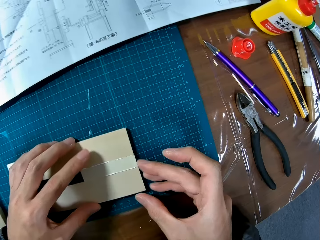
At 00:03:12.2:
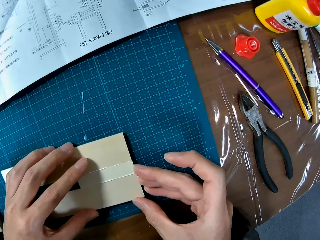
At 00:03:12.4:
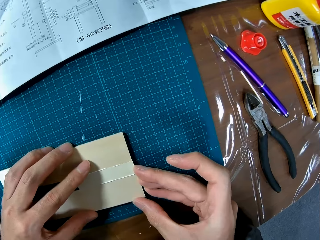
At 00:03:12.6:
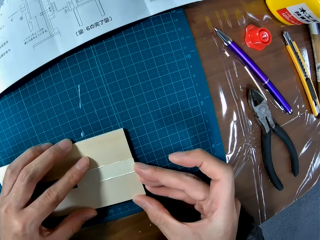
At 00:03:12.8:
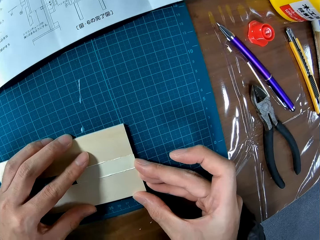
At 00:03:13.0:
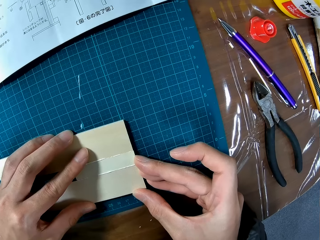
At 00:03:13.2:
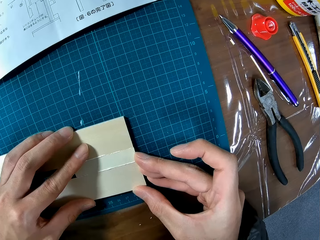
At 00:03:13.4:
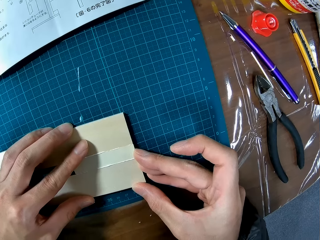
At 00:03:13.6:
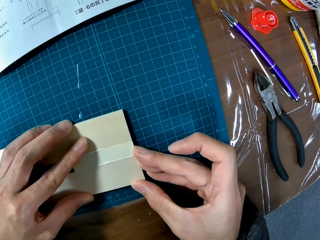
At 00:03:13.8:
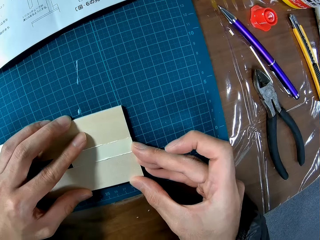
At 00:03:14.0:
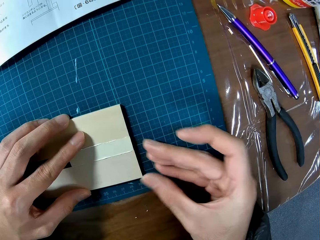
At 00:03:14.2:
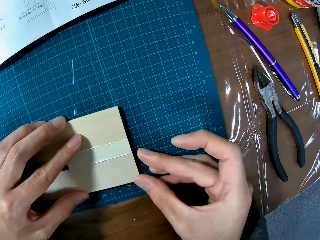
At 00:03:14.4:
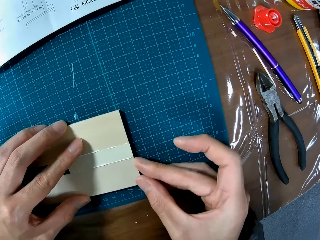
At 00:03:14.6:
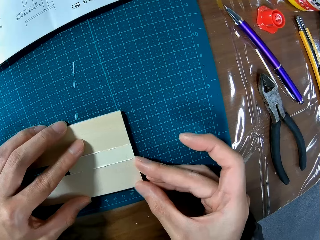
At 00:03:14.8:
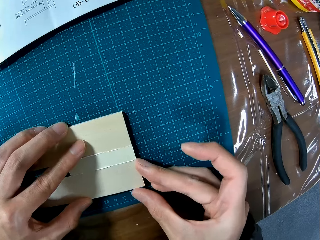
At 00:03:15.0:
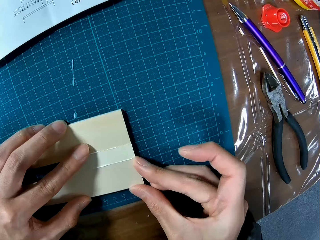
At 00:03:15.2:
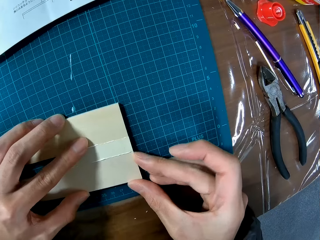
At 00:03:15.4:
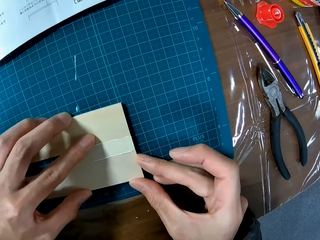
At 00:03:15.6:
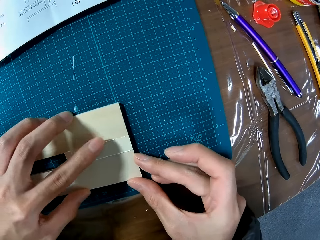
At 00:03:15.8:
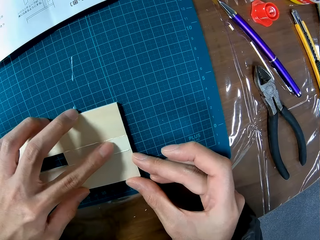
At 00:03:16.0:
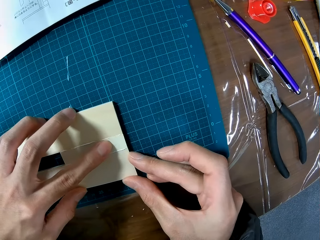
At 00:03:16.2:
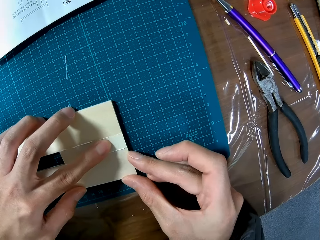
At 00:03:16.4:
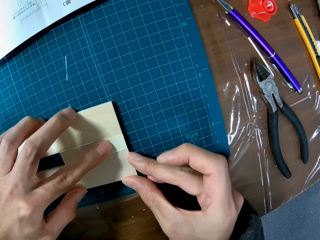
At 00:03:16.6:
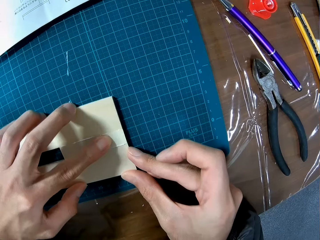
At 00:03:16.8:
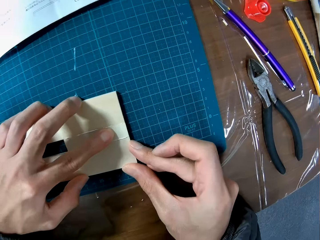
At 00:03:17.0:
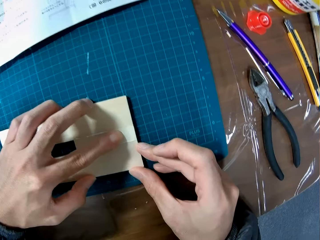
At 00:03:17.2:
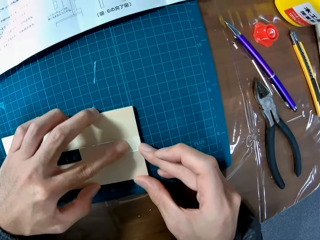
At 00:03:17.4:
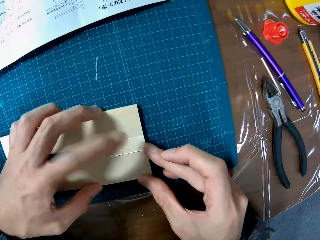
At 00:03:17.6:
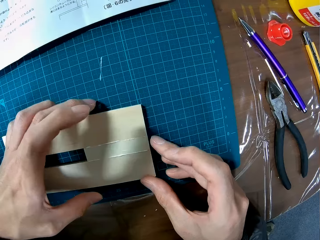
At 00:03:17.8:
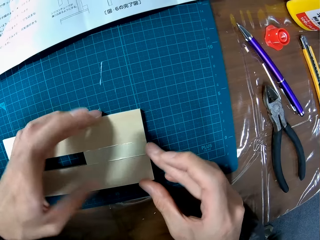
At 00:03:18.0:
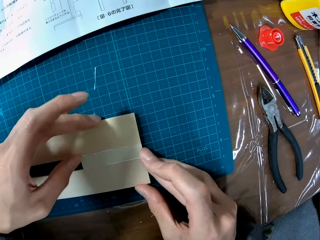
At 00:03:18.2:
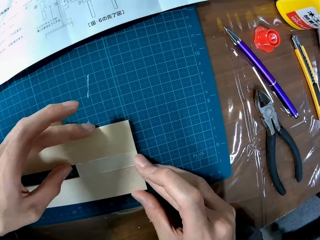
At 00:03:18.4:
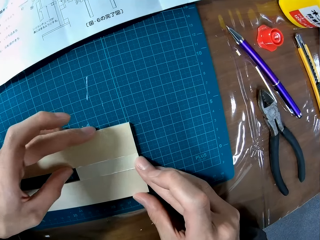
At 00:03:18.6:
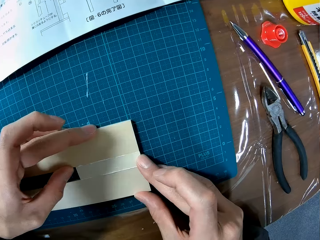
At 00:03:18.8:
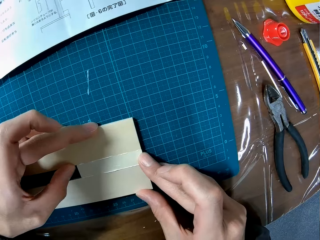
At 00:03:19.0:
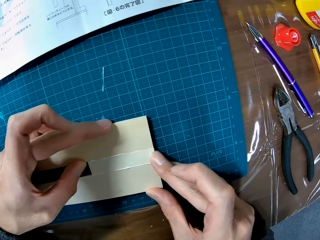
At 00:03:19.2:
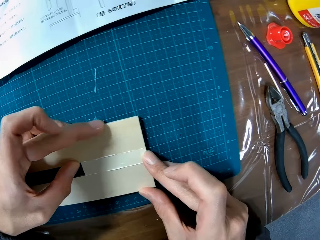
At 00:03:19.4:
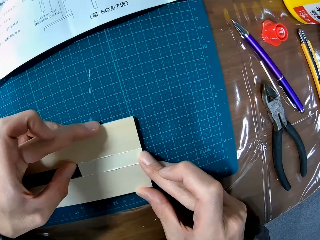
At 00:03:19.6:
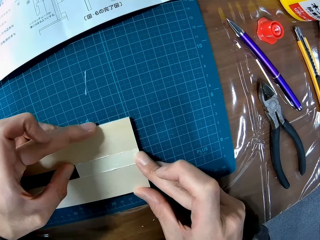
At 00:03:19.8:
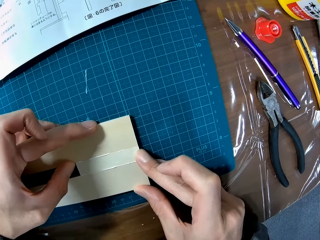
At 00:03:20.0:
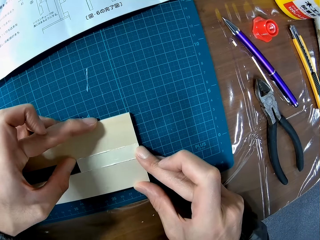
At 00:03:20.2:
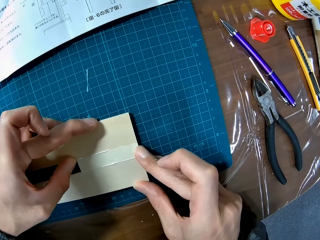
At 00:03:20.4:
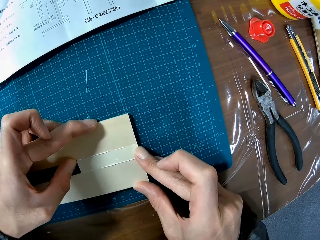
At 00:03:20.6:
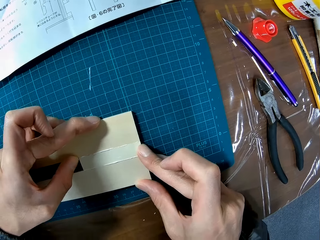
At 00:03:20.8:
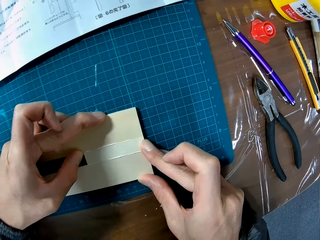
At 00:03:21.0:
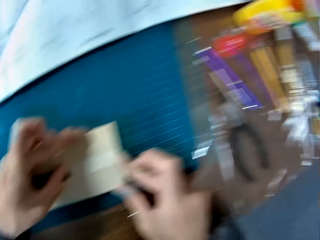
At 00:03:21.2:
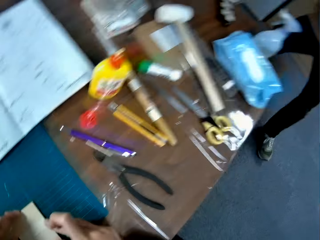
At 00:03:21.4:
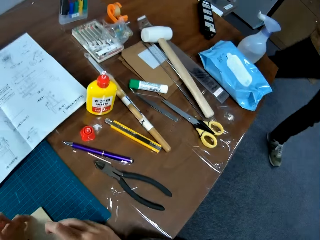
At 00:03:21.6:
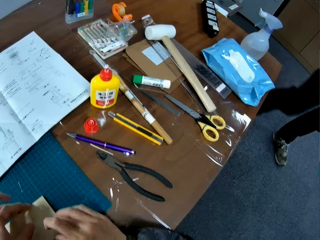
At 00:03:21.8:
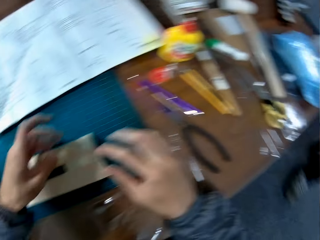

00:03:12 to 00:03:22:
The camera wearer adjusts the edges of the puzzle pieces. A man walks past the camera wearer.

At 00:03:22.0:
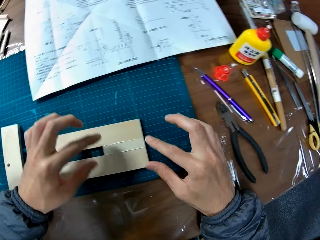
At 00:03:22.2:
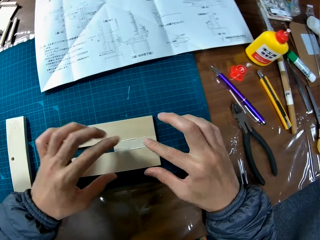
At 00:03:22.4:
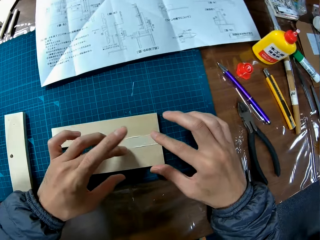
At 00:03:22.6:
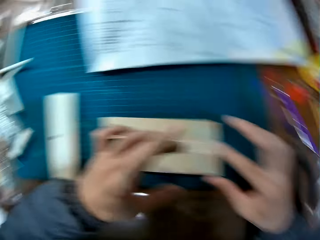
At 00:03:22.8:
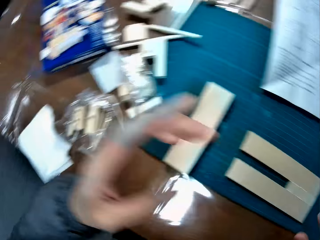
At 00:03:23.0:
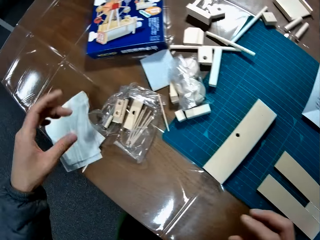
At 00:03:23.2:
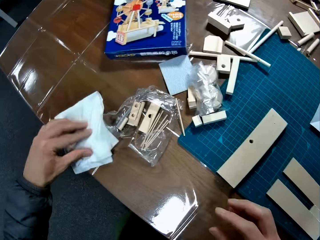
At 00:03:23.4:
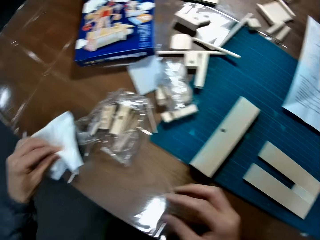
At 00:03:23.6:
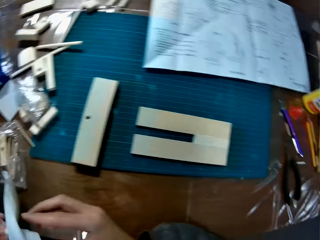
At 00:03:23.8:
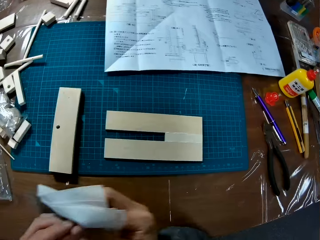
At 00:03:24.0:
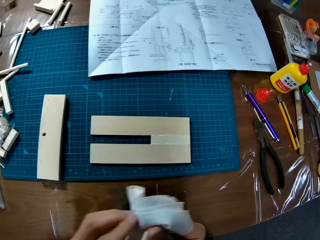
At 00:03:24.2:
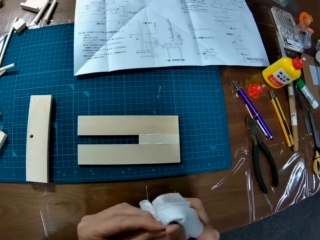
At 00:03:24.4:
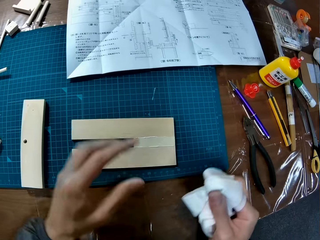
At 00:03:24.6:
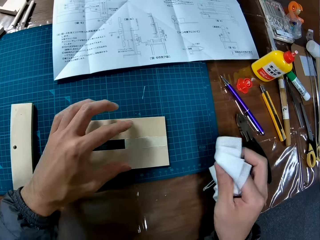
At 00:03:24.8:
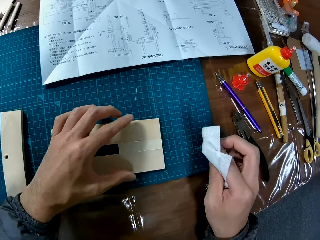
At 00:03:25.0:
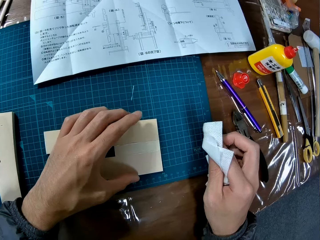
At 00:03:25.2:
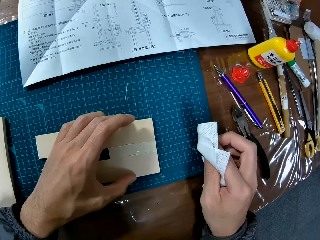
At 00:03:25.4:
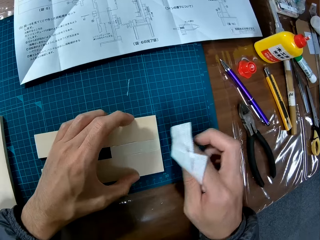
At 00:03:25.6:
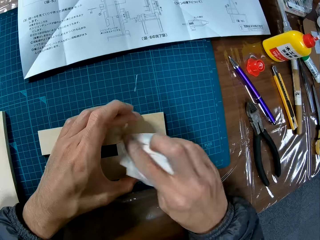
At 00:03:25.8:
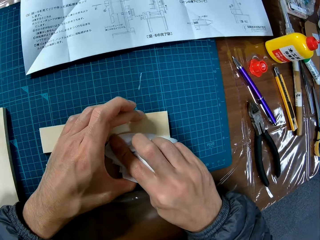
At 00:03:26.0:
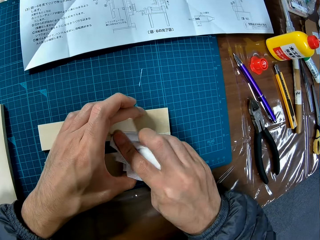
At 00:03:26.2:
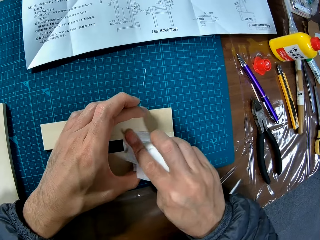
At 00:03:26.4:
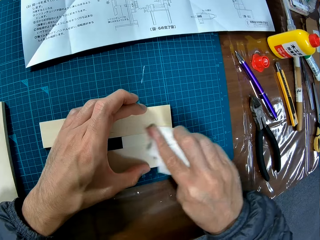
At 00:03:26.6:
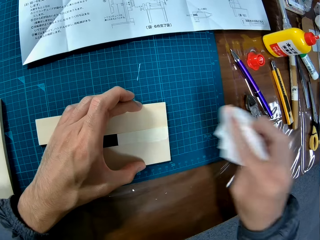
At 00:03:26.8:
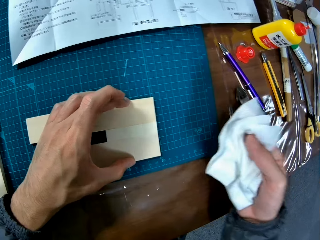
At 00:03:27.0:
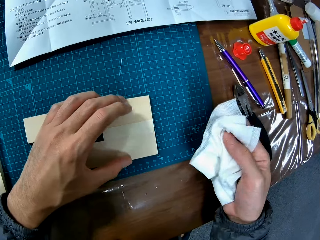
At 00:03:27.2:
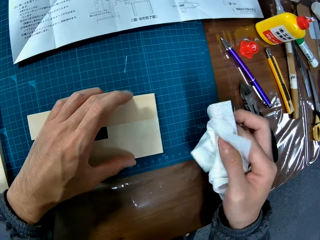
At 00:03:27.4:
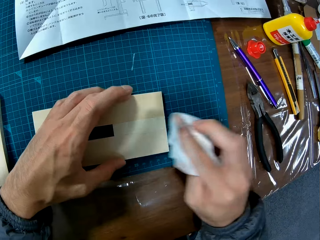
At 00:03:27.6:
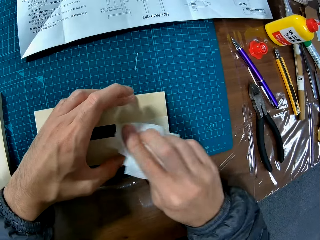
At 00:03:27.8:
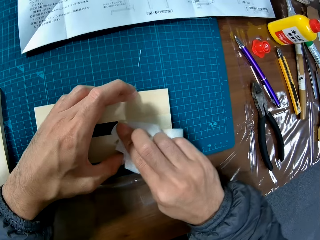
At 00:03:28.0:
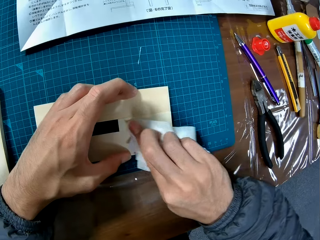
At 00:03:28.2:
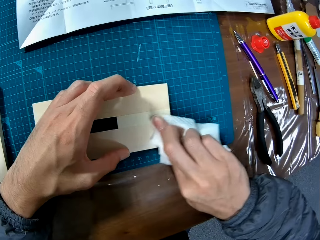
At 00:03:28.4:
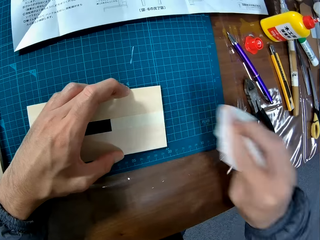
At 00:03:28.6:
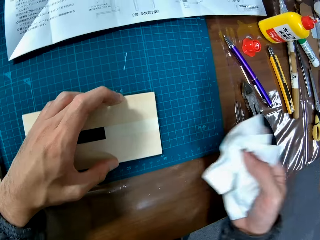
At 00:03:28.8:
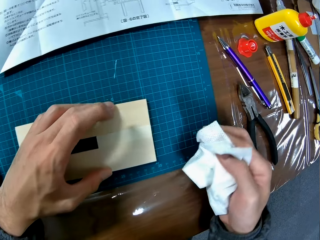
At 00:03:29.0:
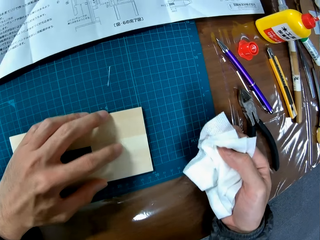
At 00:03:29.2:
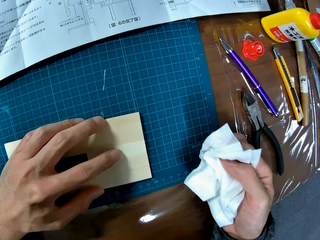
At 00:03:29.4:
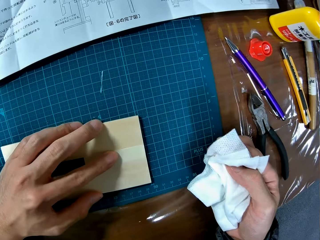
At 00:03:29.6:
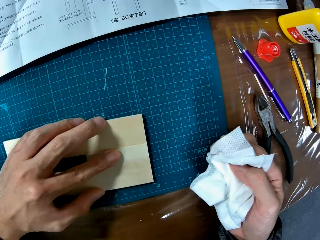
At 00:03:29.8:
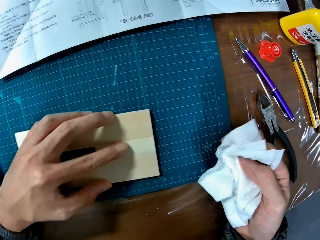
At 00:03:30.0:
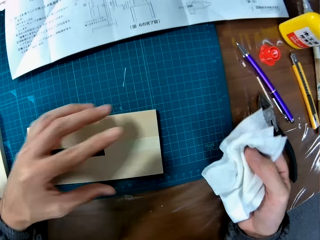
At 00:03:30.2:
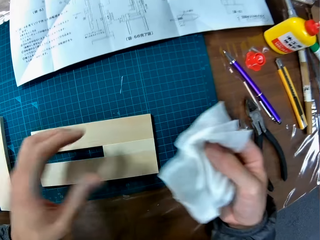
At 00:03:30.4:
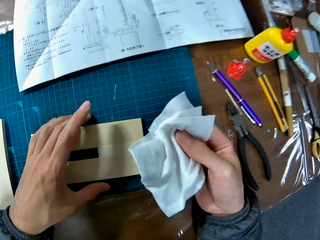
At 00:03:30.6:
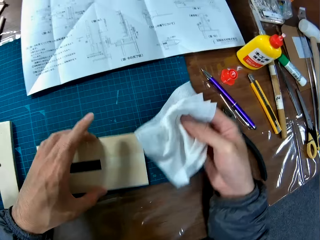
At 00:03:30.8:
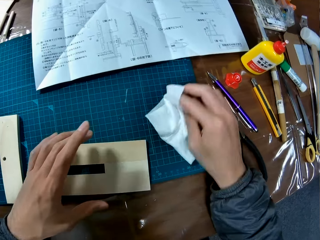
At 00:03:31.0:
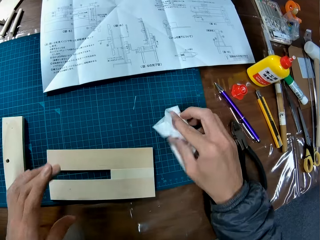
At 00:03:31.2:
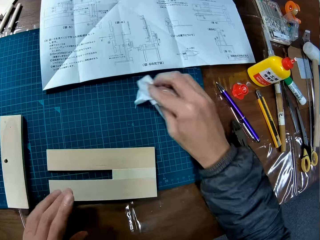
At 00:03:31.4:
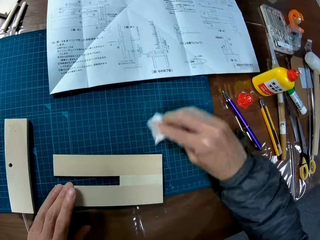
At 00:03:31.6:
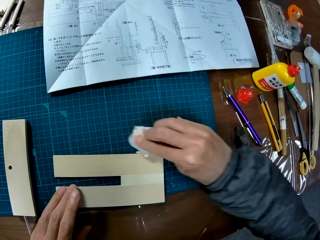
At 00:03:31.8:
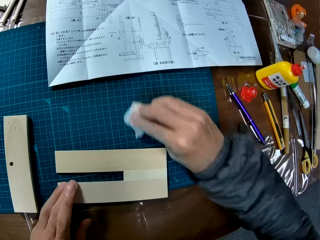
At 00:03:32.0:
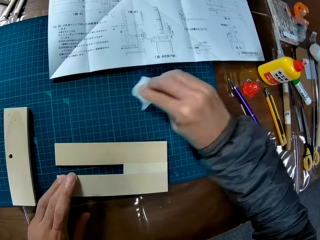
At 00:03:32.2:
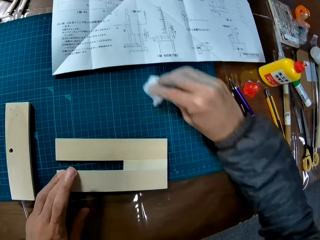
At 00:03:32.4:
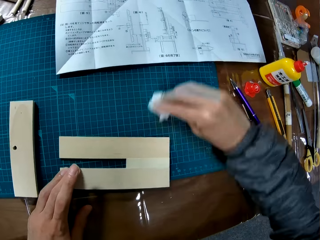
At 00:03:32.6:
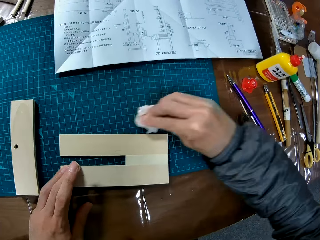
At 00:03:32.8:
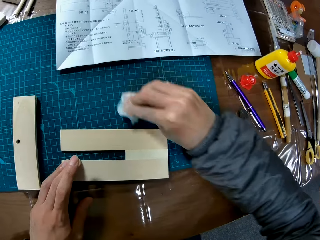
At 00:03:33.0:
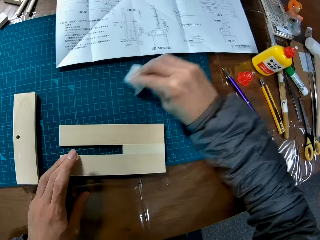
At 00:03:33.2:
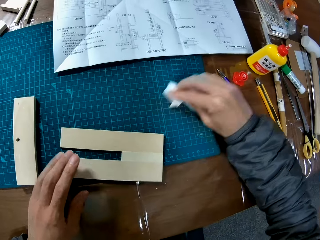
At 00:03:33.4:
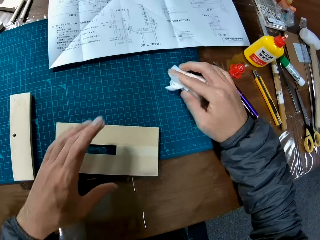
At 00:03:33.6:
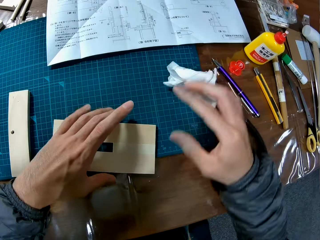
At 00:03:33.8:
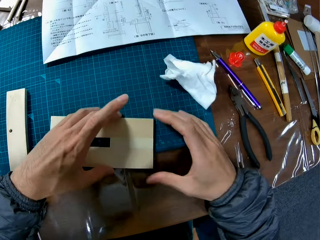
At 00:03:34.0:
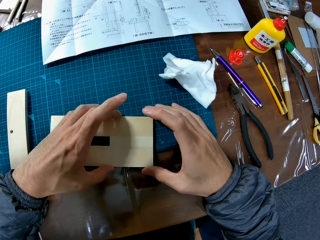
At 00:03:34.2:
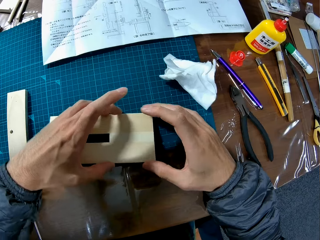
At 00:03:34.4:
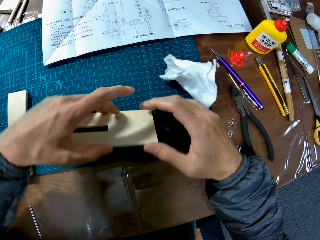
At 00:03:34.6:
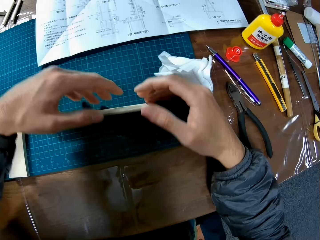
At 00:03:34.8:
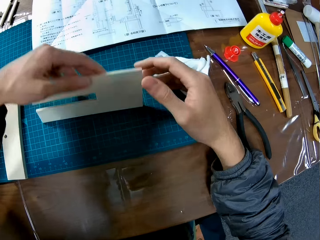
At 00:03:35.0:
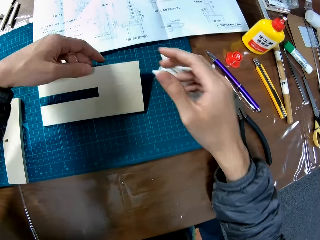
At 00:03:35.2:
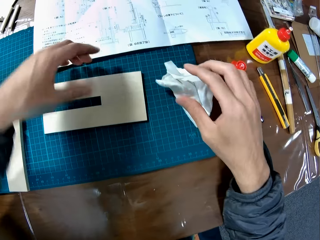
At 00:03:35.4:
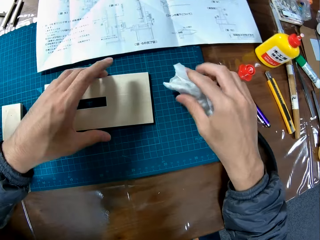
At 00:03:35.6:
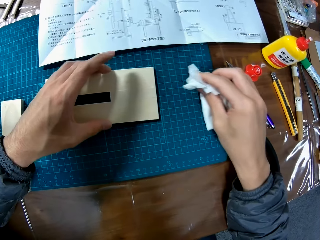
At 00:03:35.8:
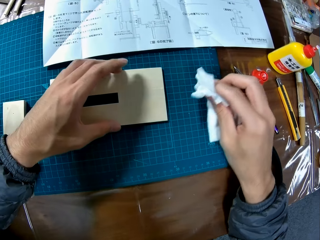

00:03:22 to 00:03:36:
The camera wearer pulls his hand off the modelling material piece. He picks up a handkerchief or towel from the table. He wipes his hands with the towel. He cleans the excess glue on the joined puzzle pieces on the table with the handkerchief. He moves the puzzle pieces on the table. He cleans the glue on the table with the handkerchief. He drops the handkerchief on the table. He turns the joined puzzle pieces upside down.
